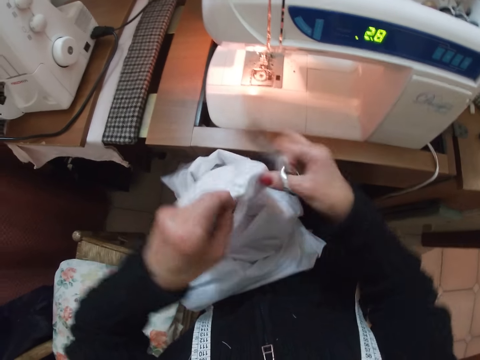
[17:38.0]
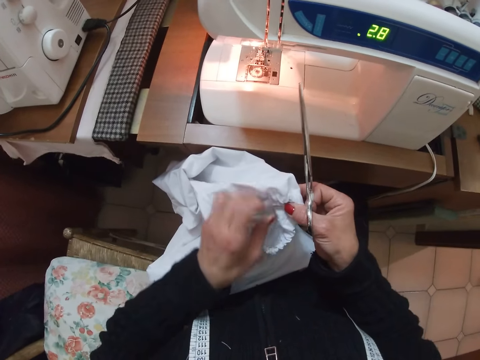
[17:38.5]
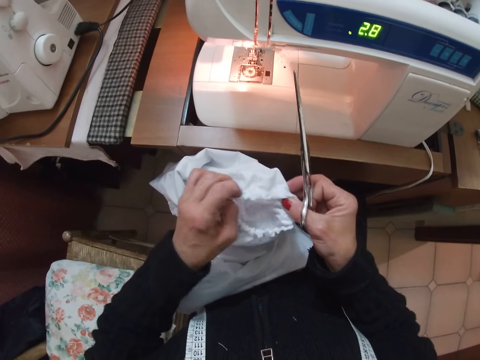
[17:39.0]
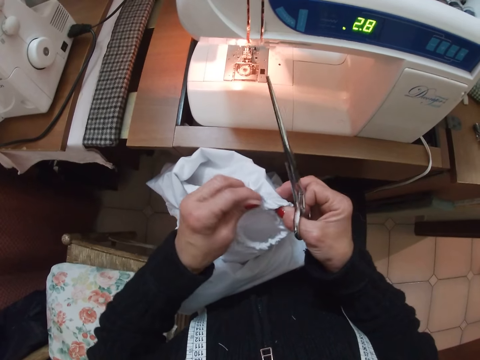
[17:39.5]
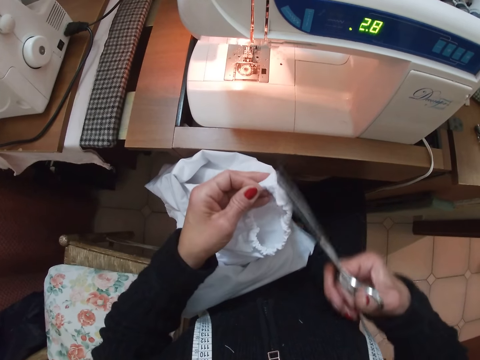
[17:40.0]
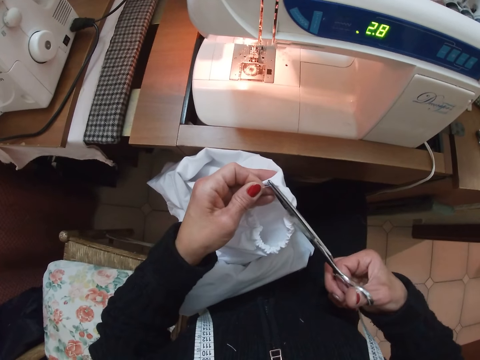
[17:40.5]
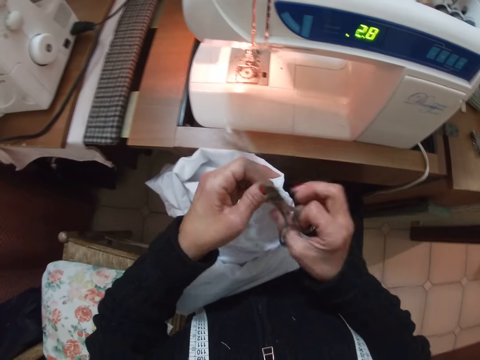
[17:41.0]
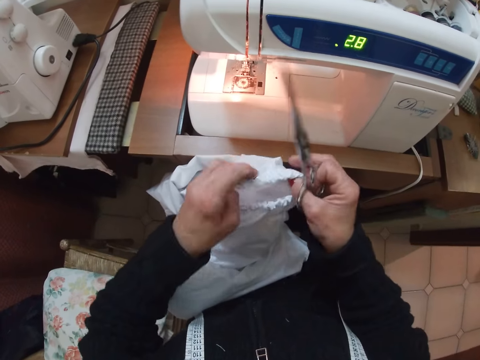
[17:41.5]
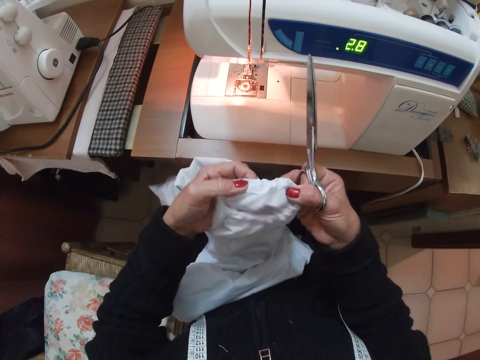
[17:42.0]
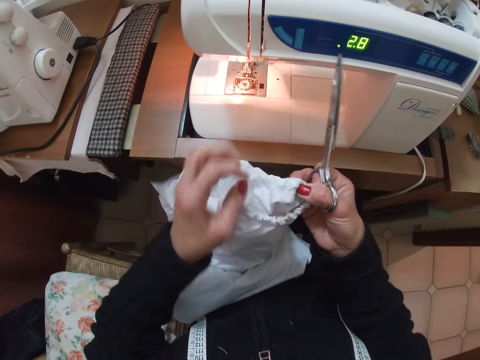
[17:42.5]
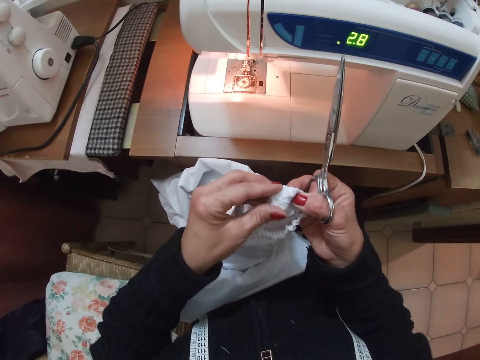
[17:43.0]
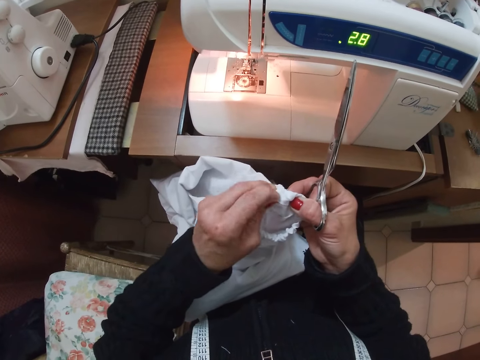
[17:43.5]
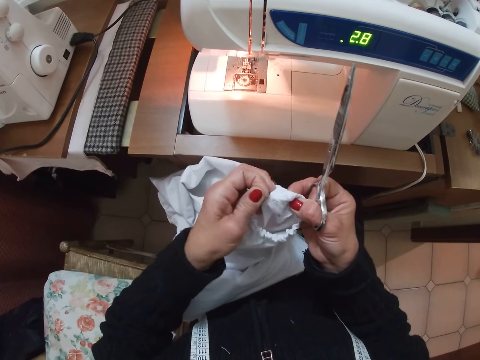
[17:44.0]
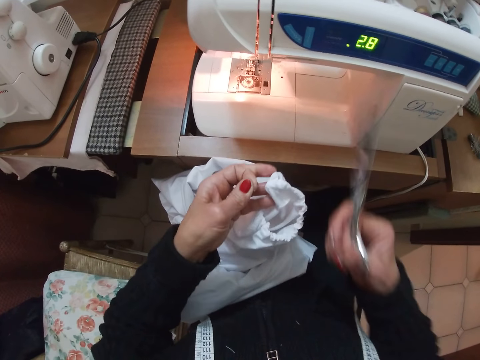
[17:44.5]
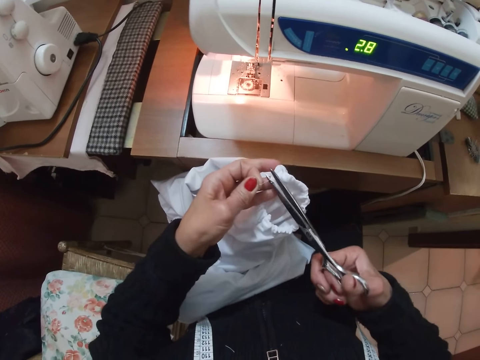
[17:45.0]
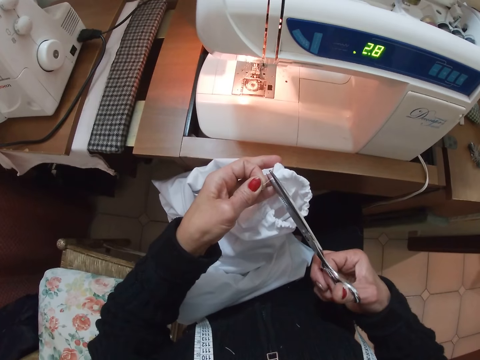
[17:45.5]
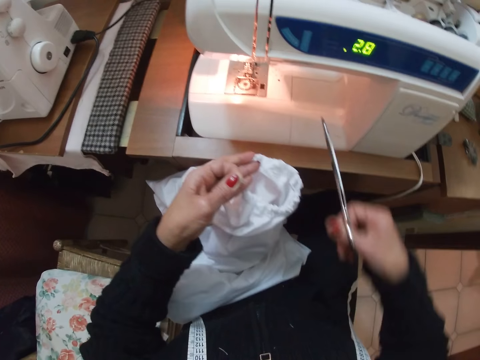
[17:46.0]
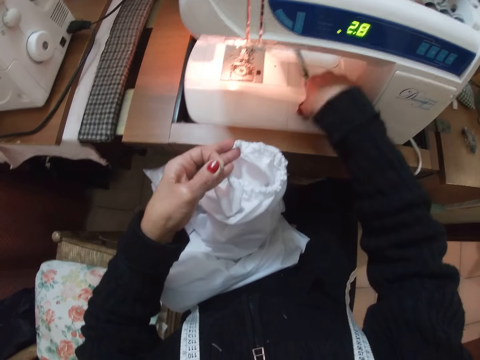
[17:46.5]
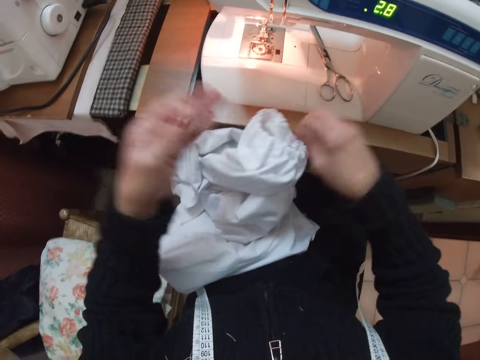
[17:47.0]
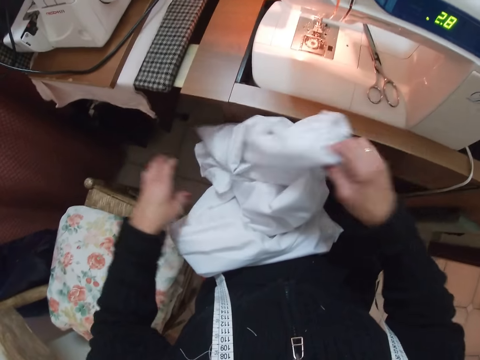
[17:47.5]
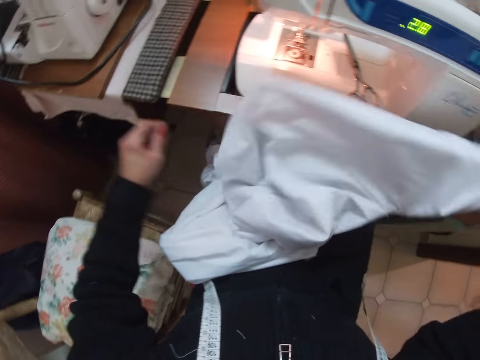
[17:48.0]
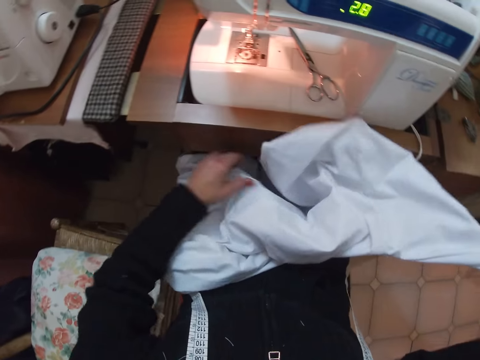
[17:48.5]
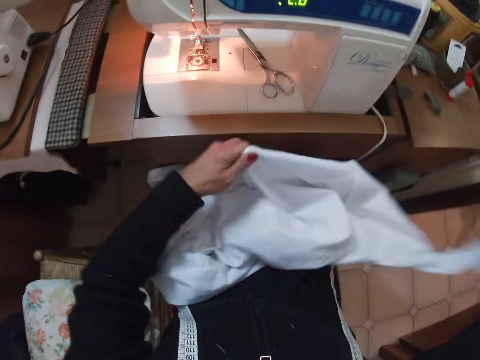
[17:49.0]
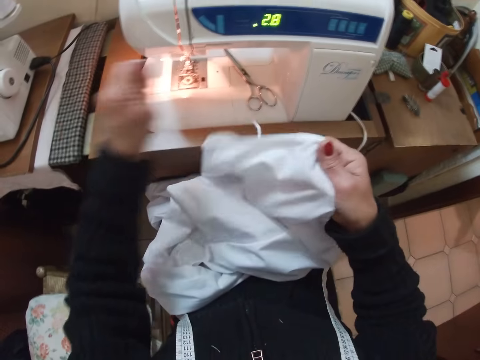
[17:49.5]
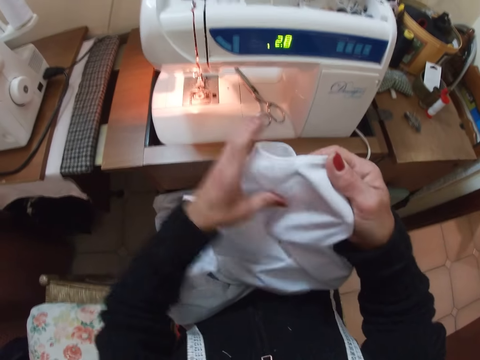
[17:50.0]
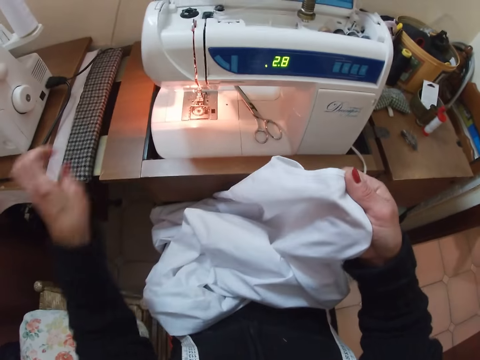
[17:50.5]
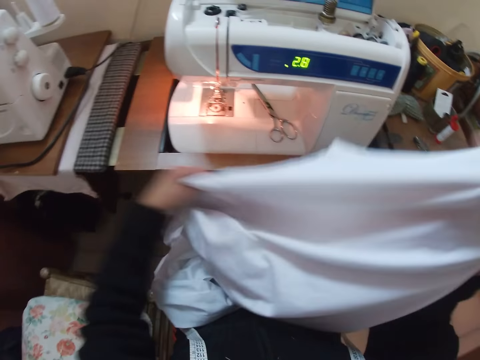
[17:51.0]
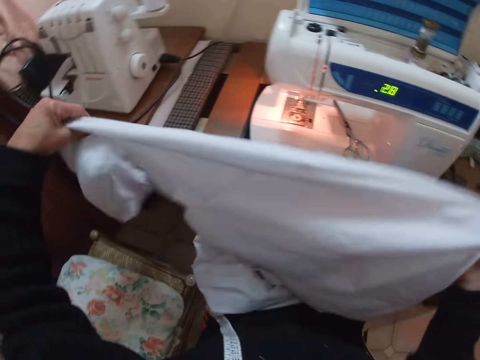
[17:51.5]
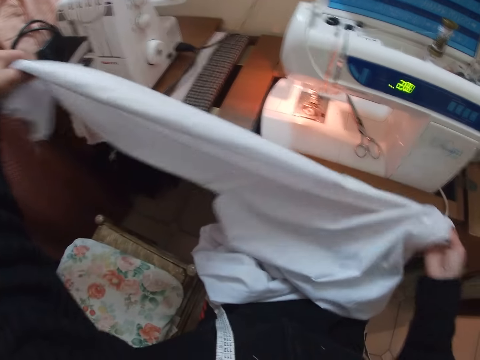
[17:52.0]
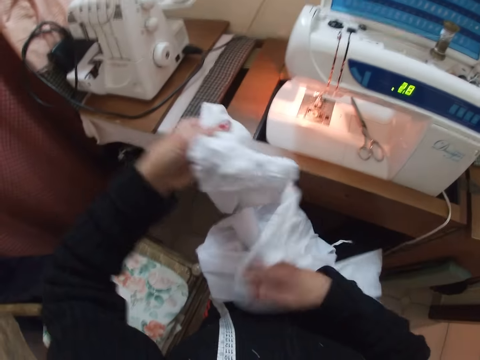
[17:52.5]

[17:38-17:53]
The camera wearer turns the cloth. They cut the thread by scissors. They drop the scissors. They turn the cloth. They remove loose threads or dirt on the cloth. They turn the cloth.

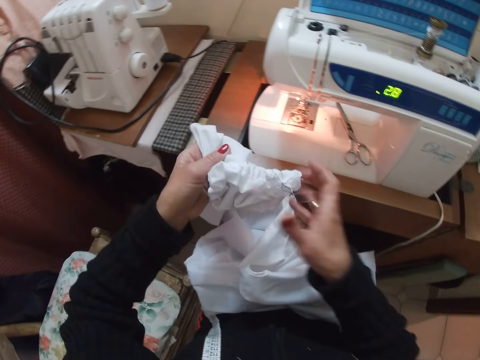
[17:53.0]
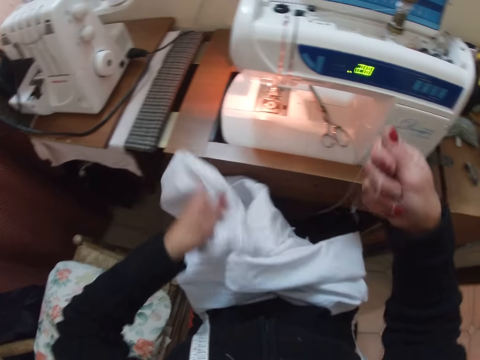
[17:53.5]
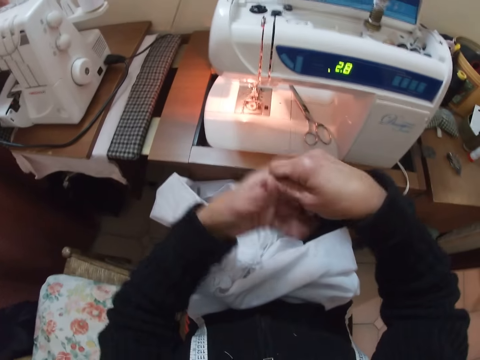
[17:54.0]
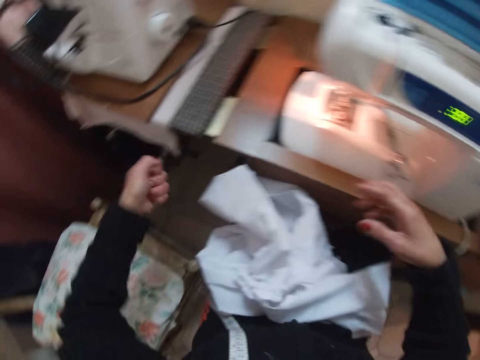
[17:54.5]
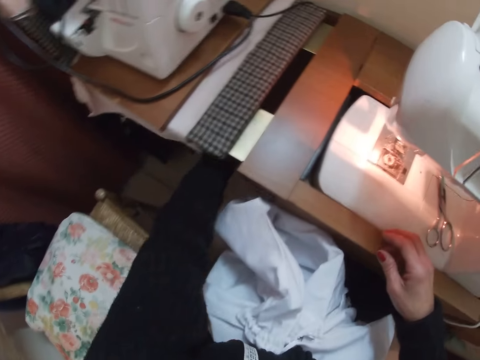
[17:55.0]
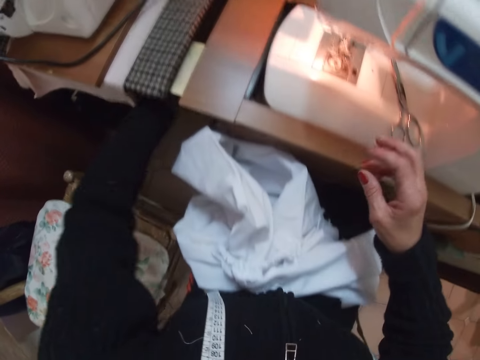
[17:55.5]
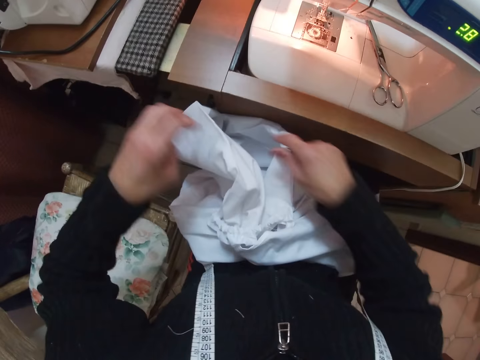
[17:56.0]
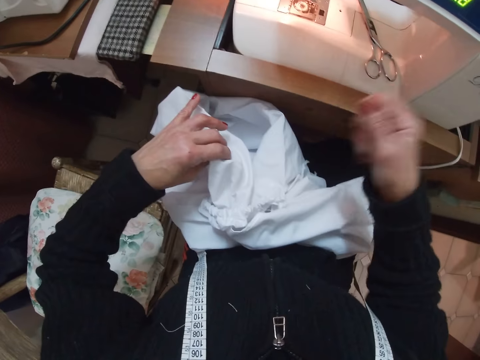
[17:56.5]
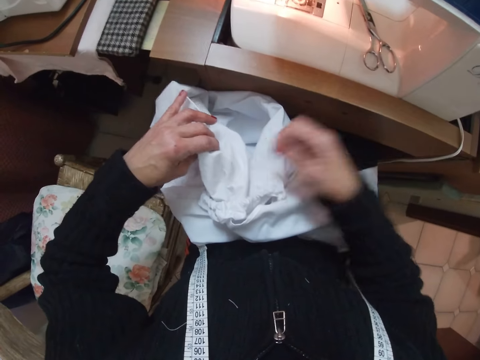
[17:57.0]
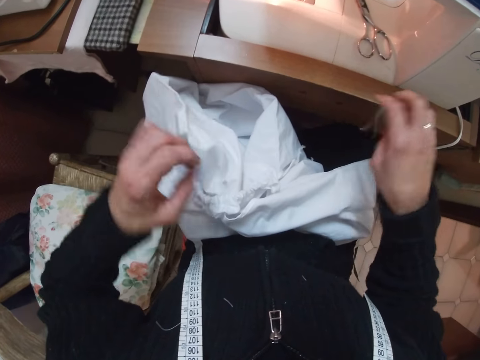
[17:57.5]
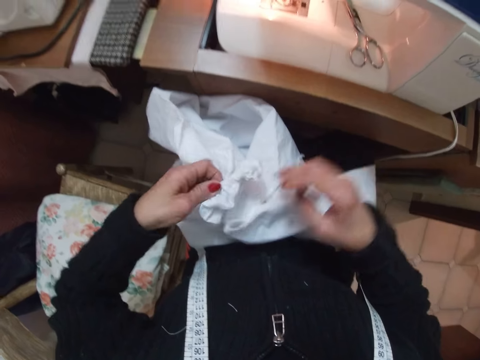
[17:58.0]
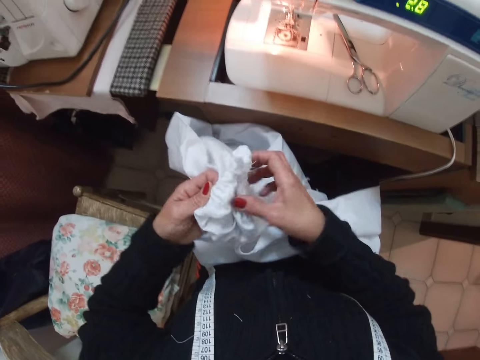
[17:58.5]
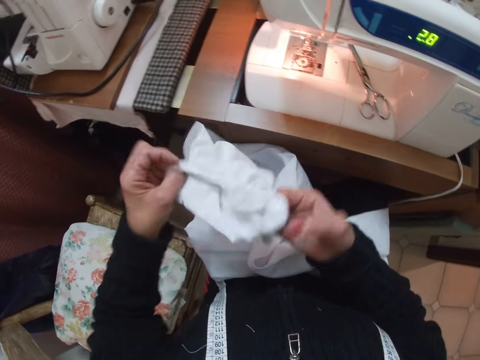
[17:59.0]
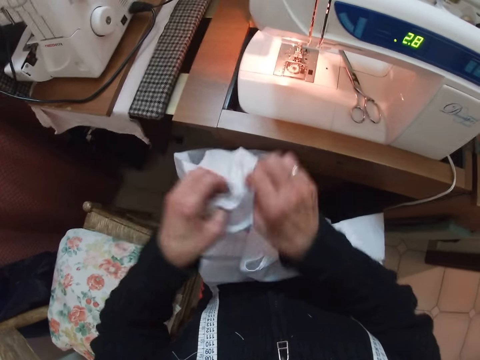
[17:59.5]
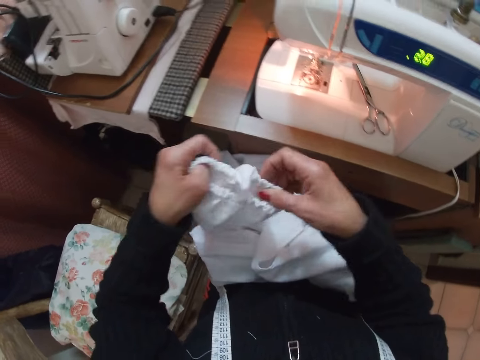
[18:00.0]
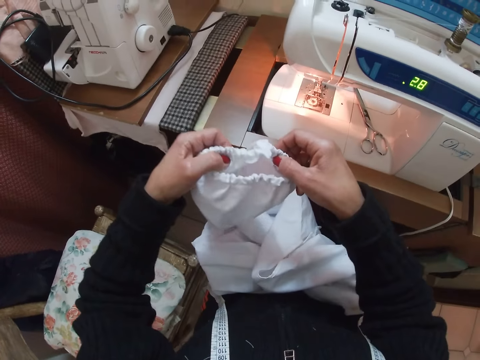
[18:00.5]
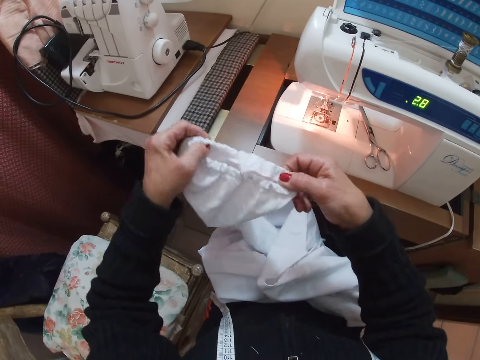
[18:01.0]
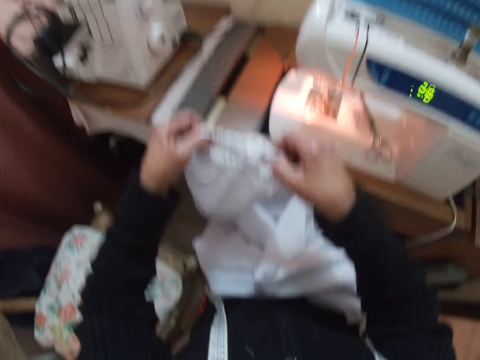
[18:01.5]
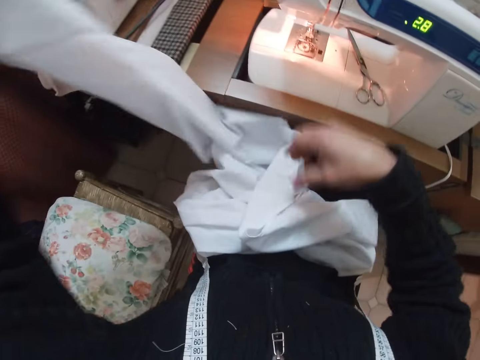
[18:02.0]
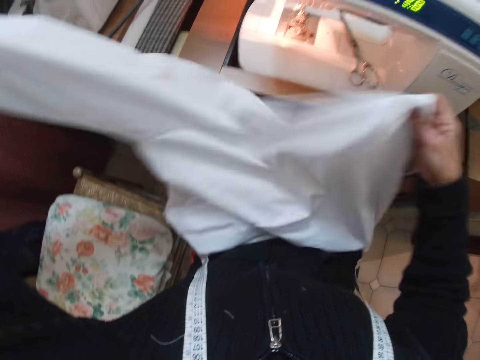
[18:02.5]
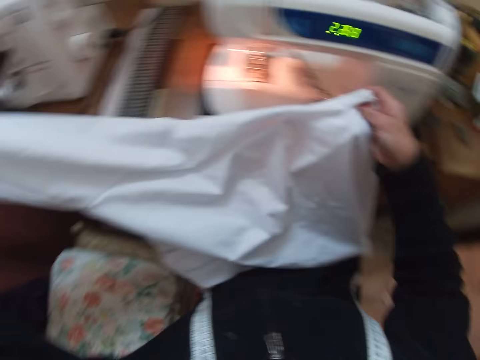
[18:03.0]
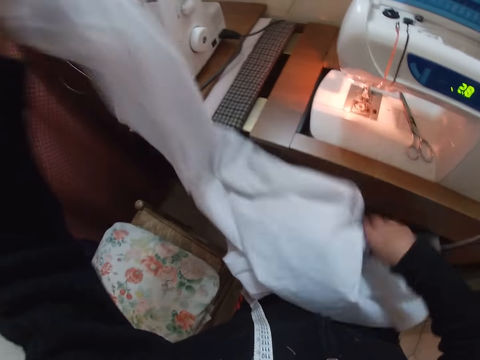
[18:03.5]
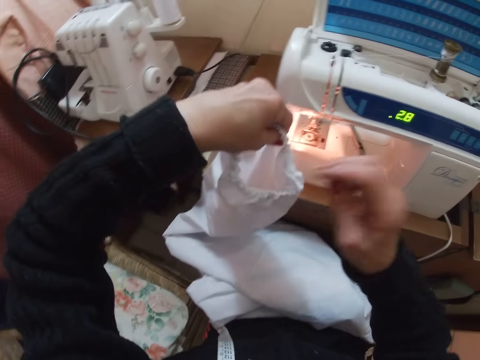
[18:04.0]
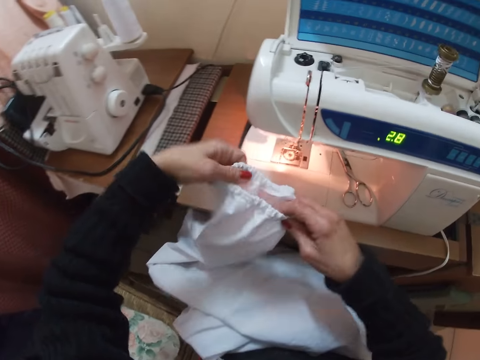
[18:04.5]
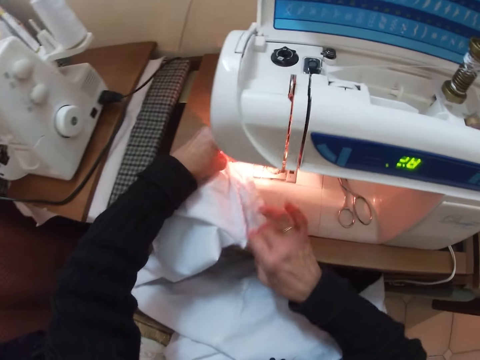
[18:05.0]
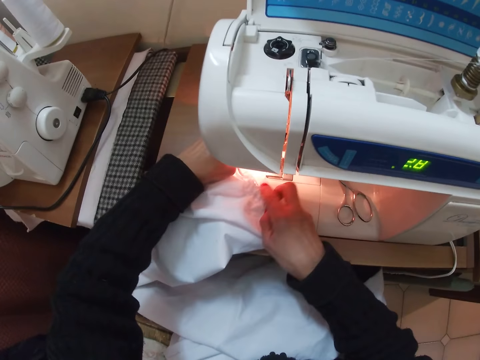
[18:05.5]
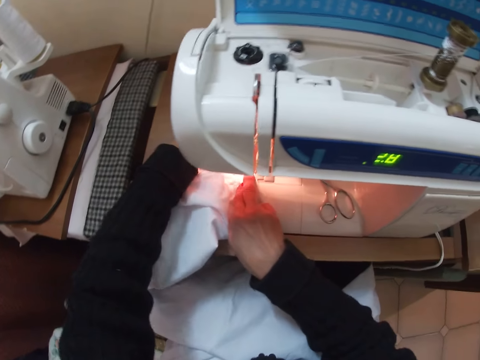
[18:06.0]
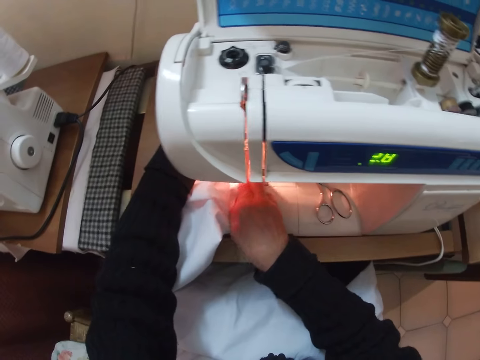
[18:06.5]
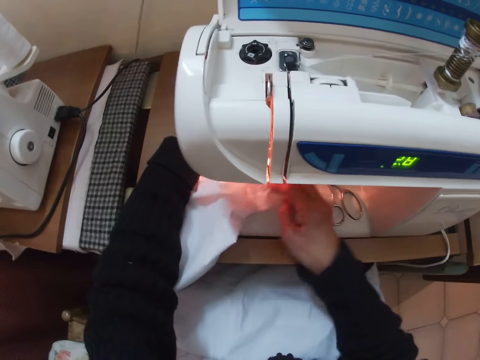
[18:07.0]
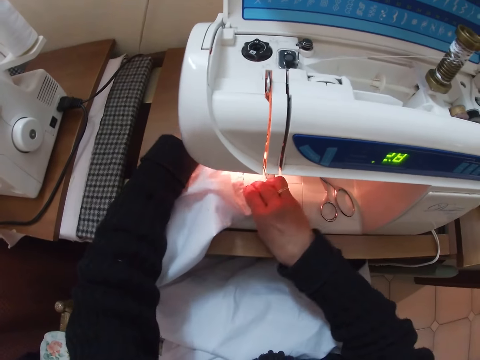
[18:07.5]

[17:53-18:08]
The camera wearer picks dirt from the cloth. They throw the threads under the sewing machine table. They remove loose threads from the cloth. They turn the cloth. They adjust the cloth. They place the cloth on the sewing machine. They sew the cloth.
